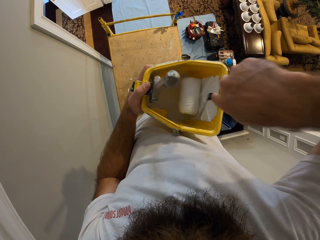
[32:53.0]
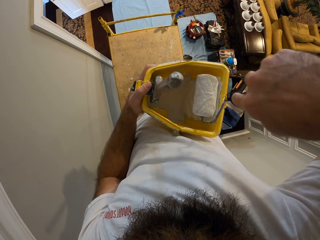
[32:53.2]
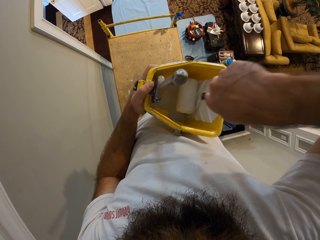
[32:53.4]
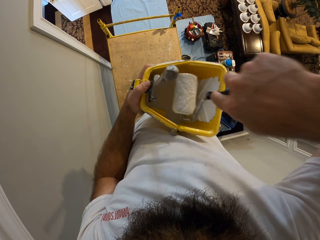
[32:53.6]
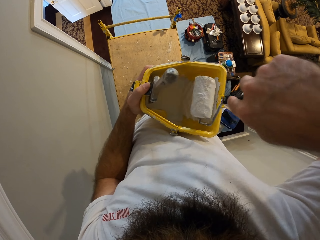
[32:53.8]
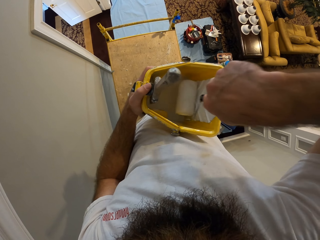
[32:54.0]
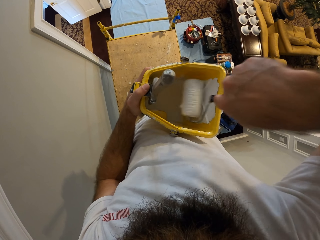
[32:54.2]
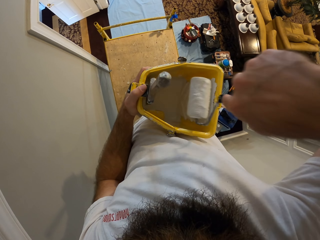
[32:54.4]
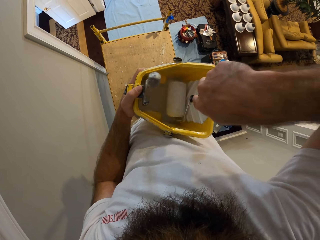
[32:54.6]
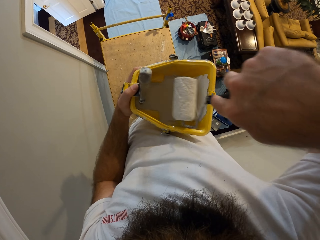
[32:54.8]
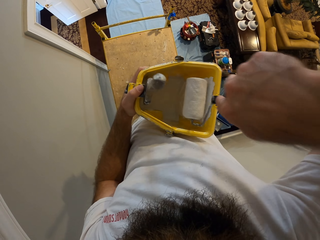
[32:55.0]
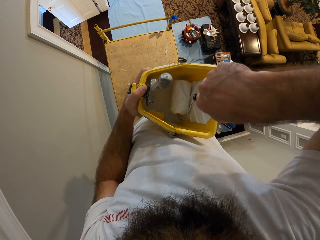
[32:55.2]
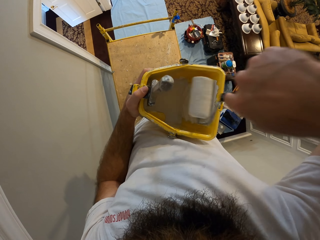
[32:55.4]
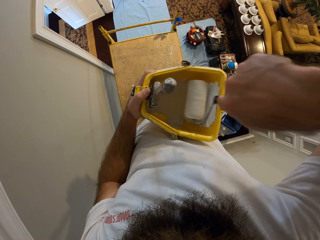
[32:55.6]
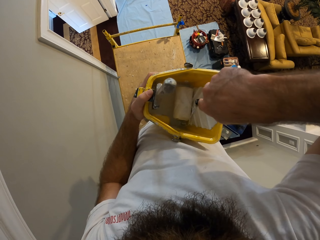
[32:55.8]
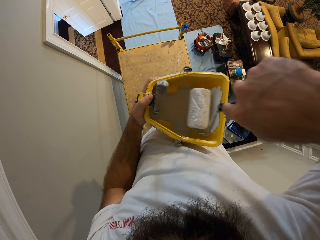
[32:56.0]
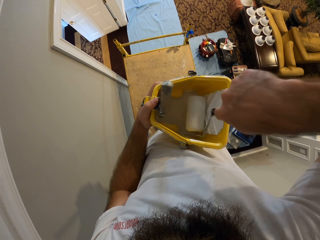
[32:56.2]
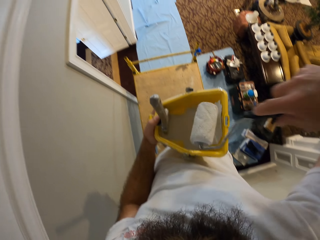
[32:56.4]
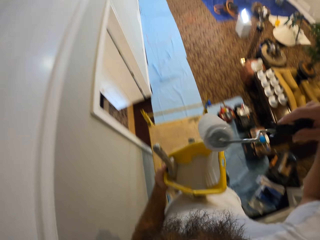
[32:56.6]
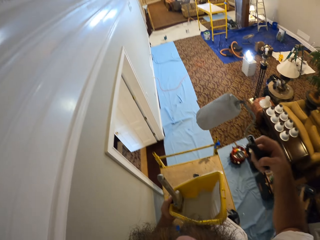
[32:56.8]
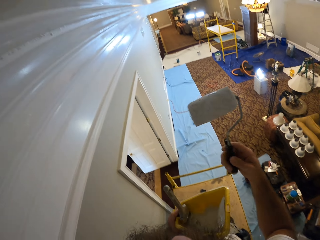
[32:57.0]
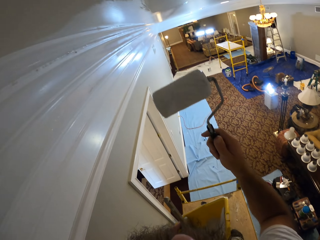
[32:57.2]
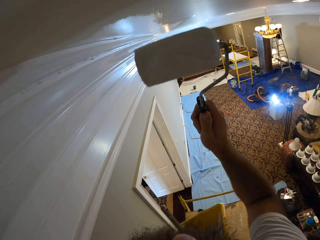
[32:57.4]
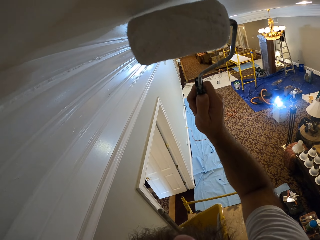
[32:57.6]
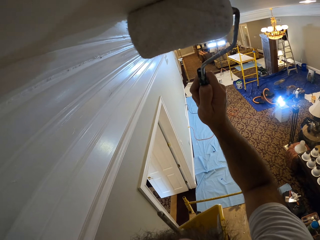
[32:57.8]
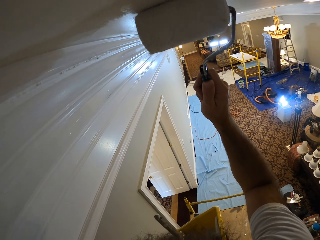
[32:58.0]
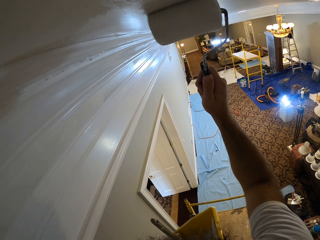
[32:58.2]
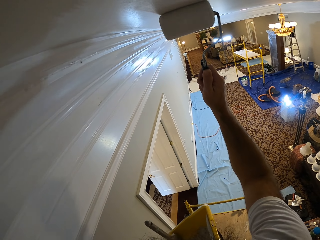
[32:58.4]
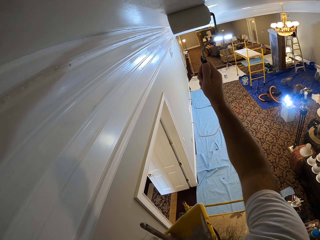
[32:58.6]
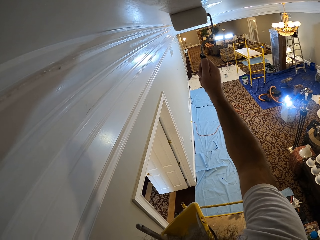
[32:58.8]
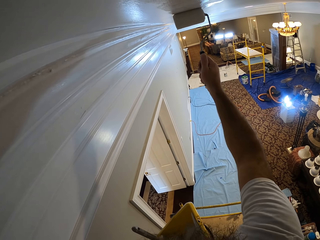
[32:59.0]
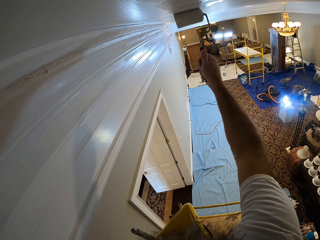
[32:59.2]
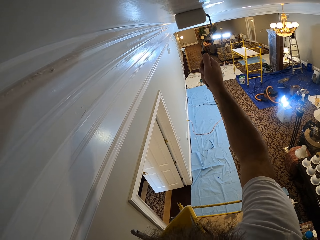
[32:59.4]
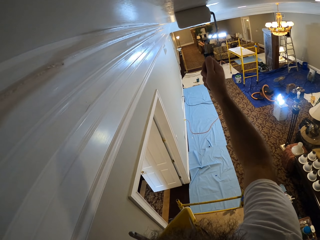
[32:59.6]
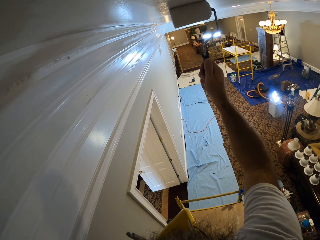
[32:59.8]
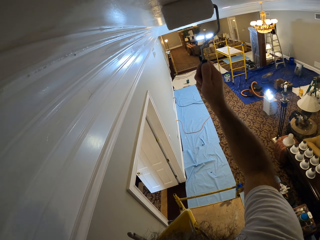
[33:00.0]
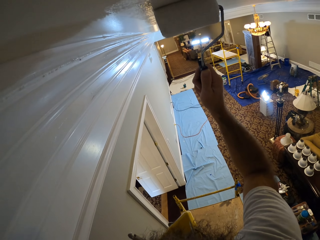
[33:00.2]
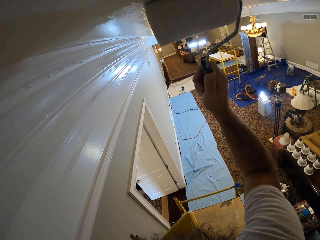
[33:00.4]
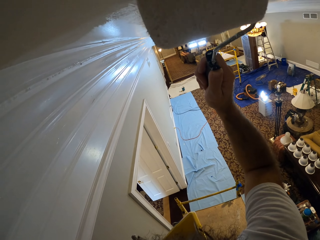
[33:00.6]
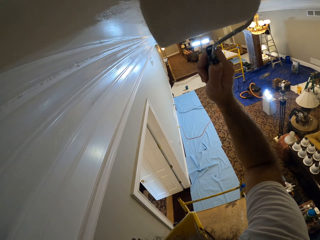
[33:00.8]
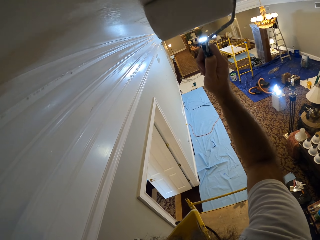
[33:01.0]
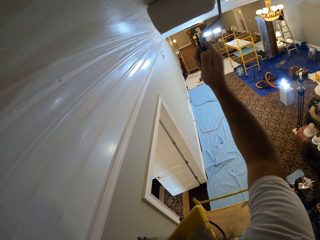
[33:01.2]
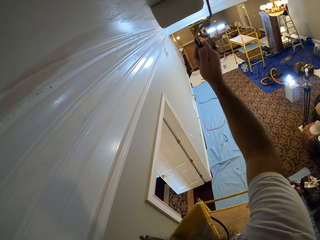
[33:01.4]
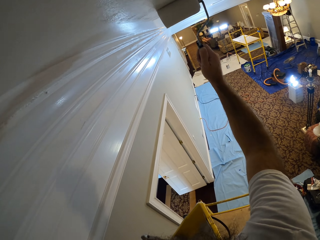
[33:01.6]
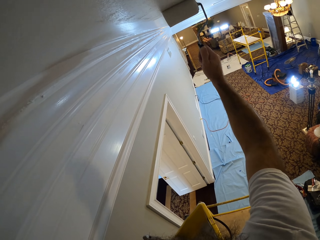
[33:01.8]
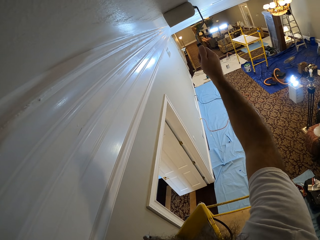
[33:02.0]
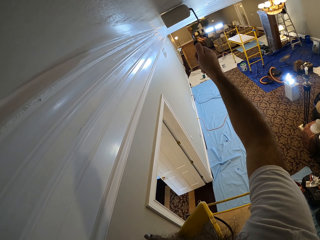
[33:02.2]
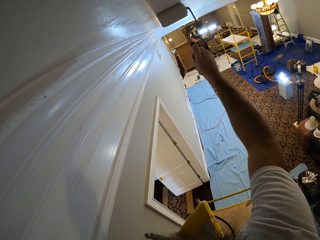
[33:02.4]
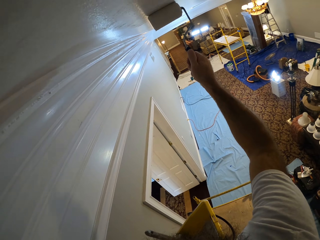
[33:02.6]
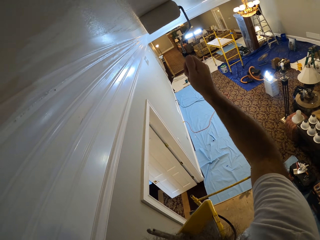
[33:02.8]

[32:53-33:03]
The camera wearer paints the wall with the roller in his right hand.

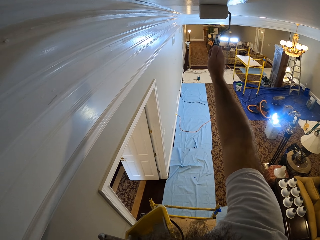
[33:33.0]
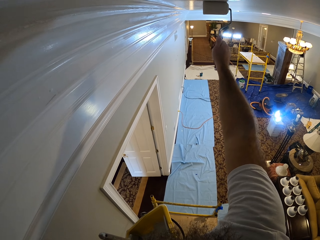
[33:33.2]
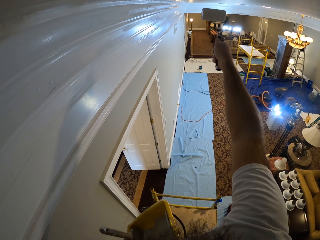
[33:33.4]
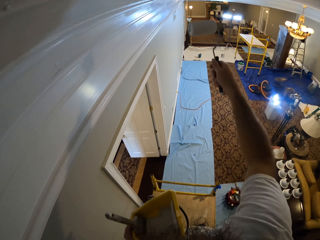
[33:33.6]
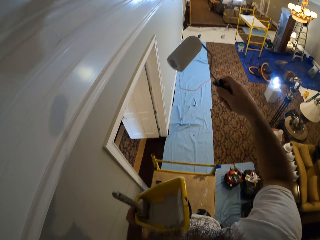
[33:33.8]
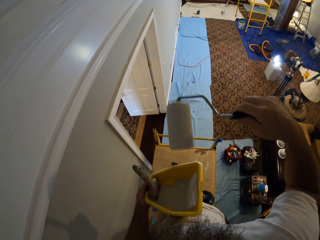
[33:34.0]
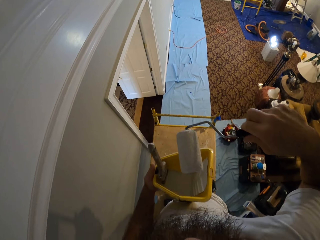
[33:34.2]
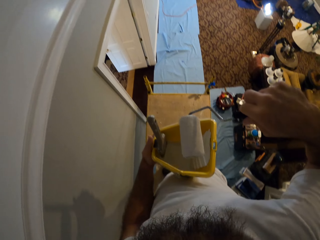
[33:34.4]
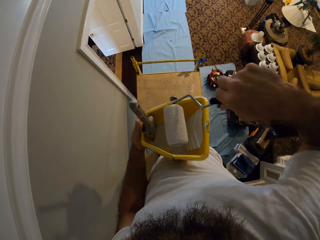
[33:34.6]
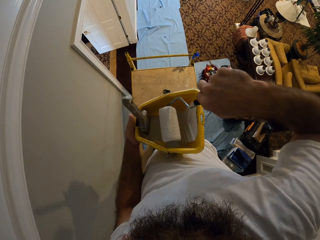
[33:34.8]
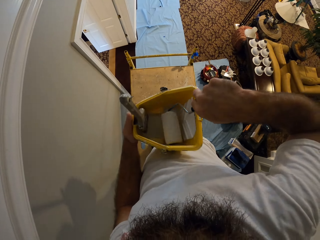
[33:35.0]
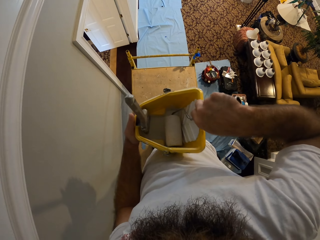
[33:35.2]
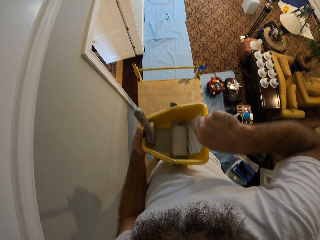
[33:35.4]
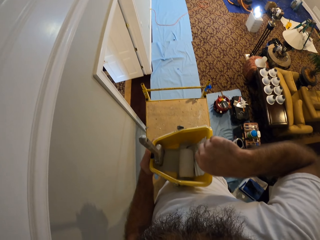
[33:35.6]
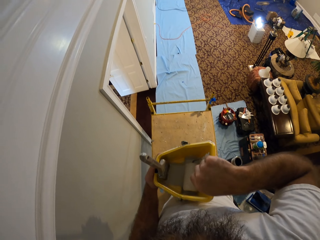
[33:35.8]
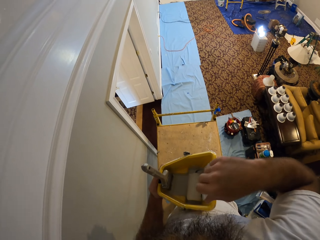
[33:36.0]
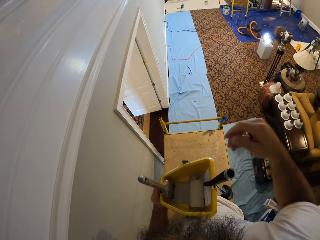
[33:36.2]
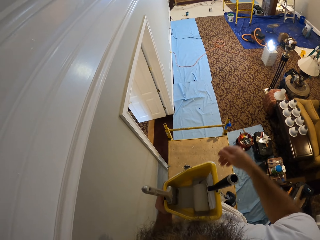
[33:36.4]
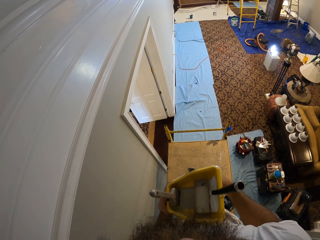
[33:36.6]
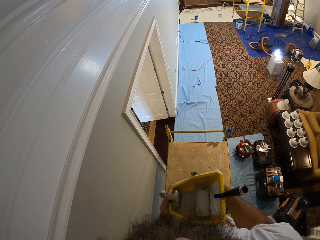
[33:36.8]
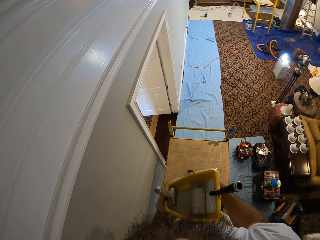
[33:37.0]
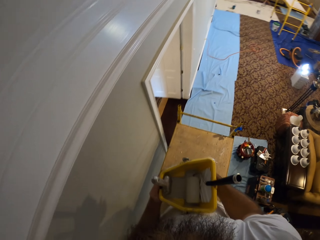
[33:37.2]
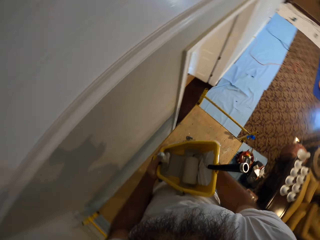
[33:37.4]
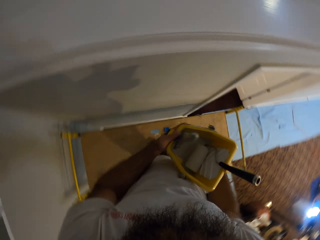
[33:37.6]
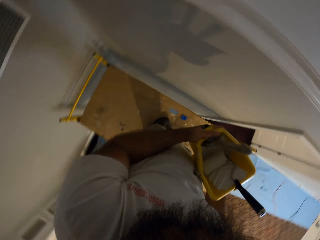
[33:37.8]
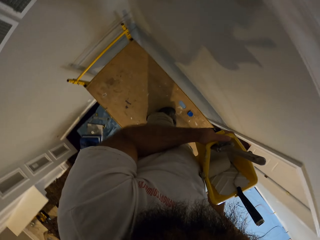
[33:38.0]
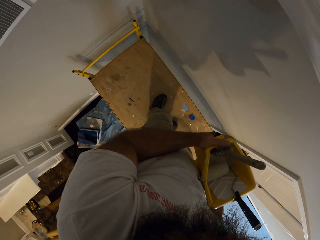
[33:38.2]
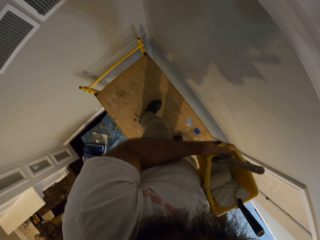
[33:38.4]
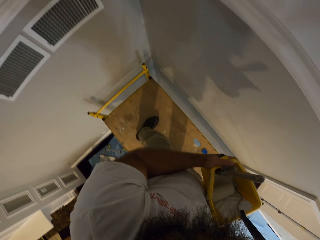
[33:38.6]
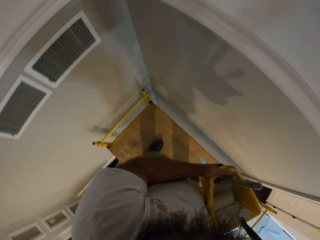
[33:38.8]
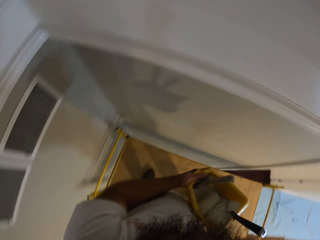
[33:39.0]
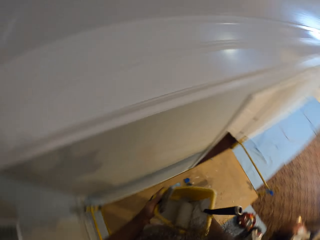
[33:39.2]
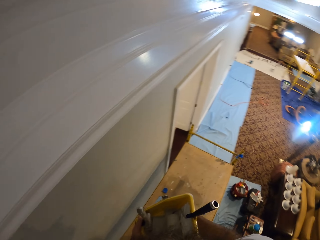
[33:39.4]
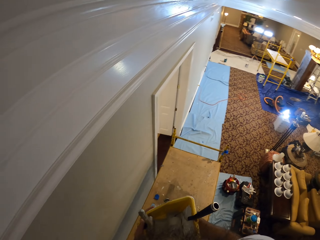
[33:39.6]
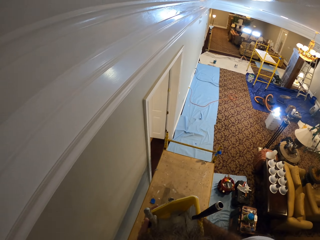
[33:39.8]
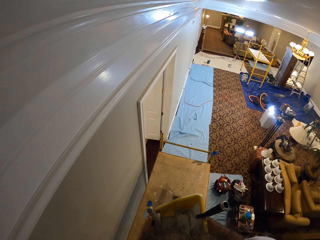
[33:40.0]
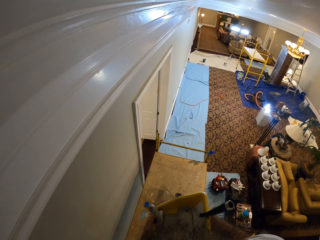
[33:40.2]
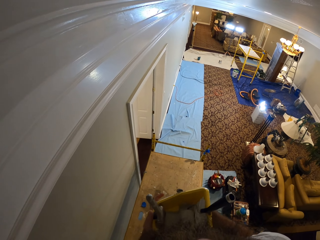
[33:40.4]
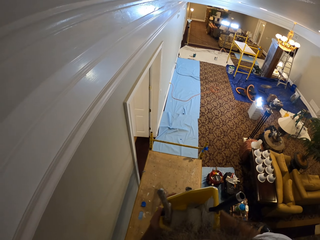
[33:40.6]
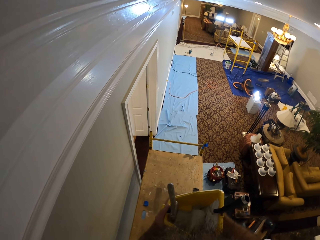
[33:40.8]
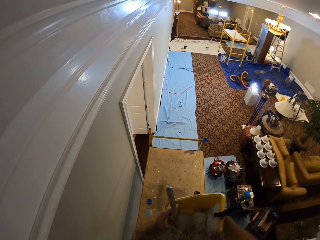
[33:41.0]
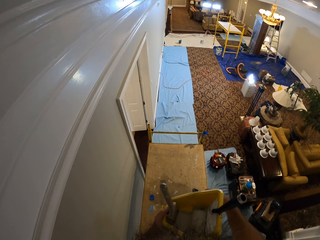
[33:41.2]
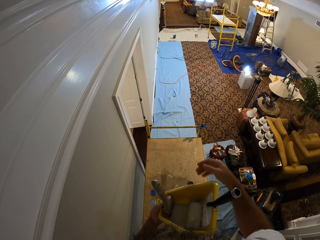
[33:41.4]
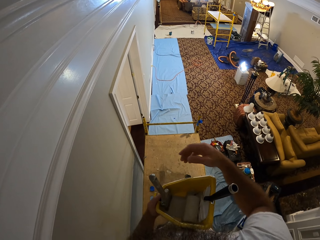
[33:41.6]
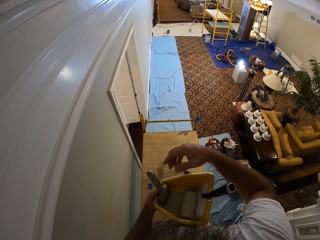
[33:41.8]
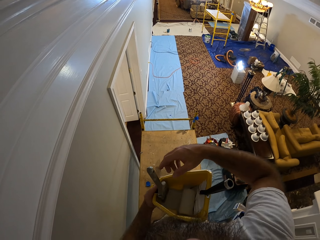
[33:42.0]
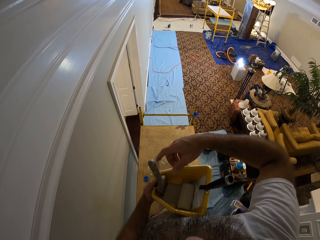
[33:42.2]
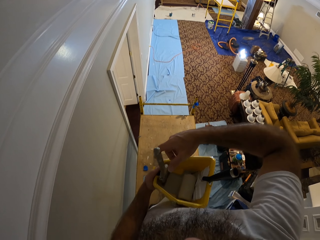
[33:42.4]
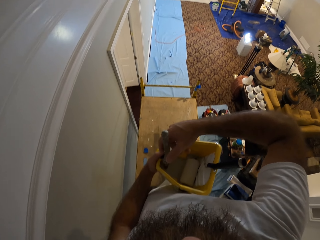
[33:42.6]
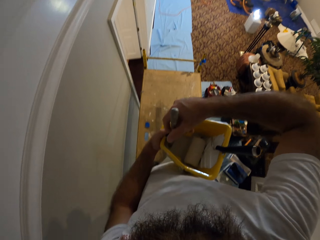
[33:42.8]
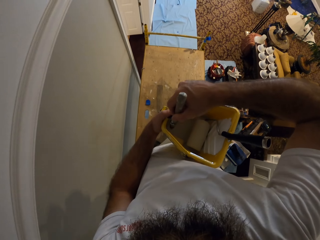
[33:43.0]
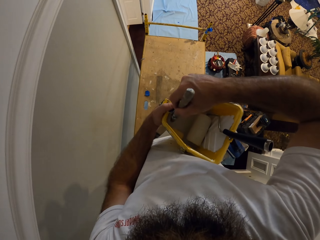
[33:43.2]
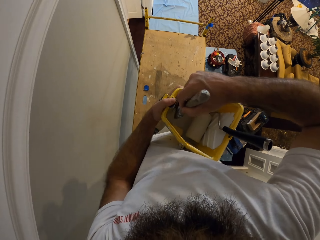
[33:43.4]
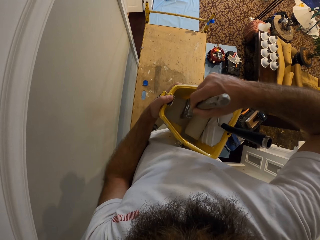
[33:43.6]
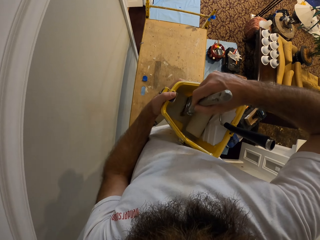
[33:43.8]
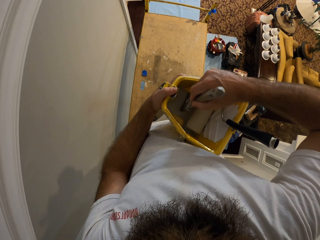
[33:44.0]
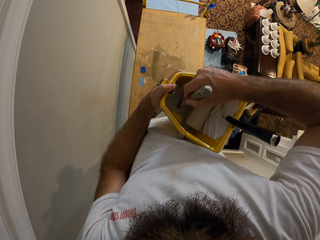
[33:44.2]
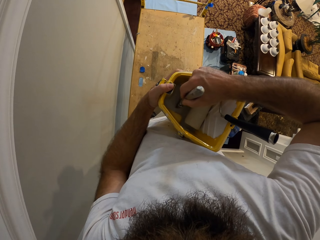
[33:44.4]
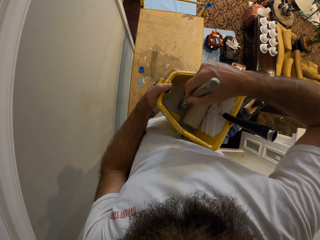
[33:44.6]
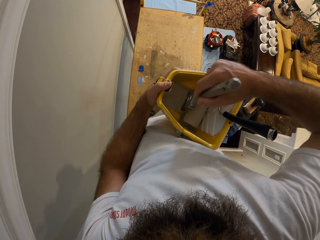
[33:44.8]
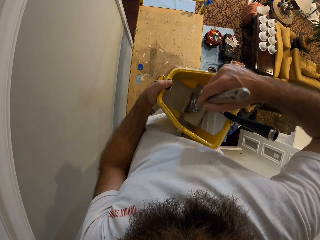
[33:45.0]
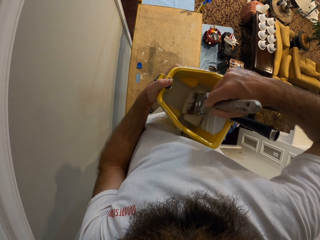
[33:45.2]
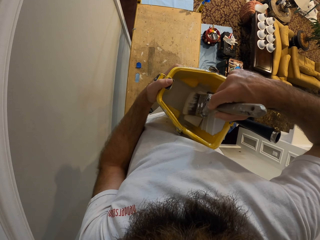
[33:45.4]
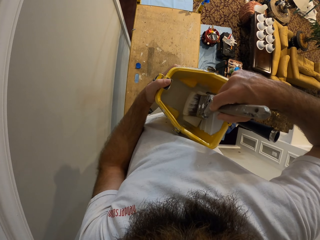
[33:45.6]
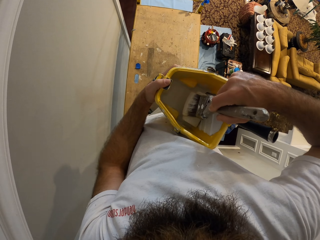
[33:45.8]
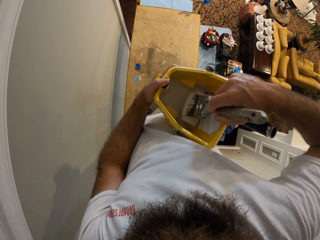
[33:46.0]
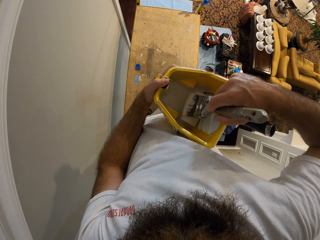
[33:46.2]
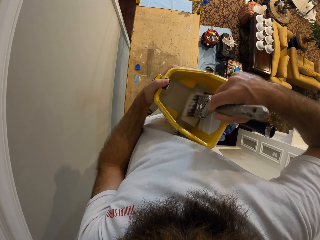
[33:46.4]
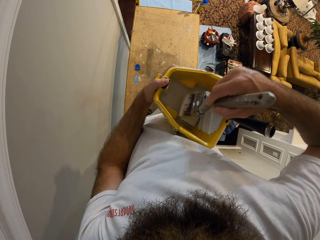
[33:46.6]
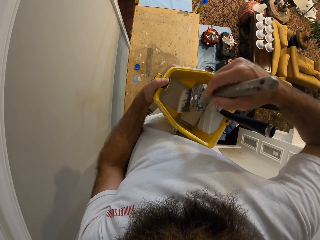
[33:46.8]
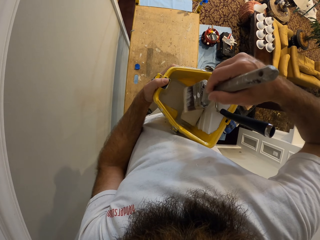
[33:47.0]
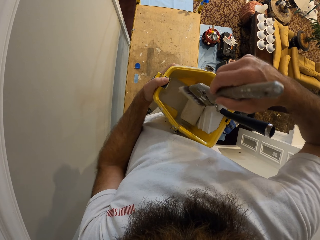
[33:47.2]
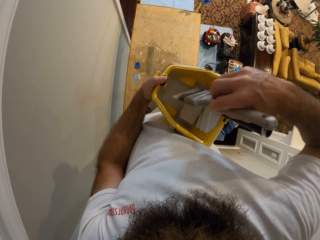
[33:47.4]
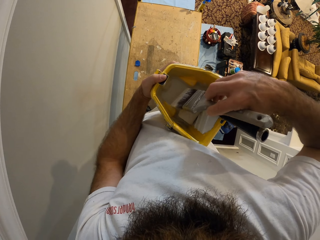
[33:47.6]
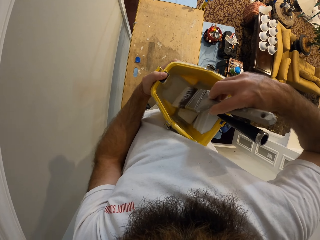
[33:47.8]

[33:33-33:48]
The camera wearer drops the roller into the container of paint with his right hand. He dips the roller in the container. He holds the container. He walks around. He picks up the paintbrush in the paint container with his right hand. He inserts the paintbrush into the paint in the paint container with his right hand. He rubs the paintbrush in his right hand on the roller in the container of paint.
